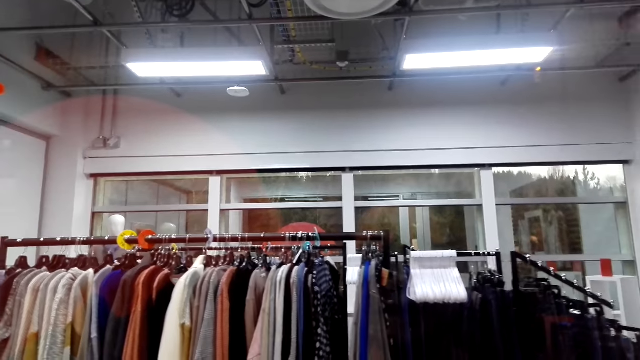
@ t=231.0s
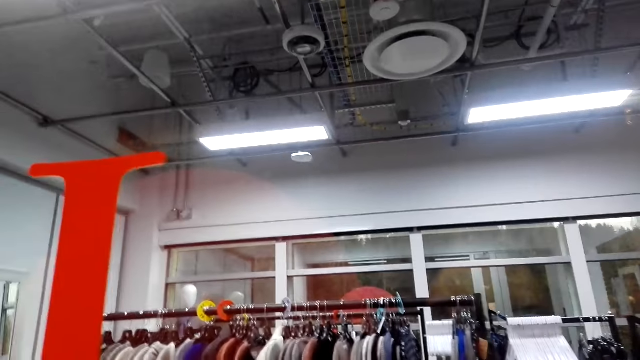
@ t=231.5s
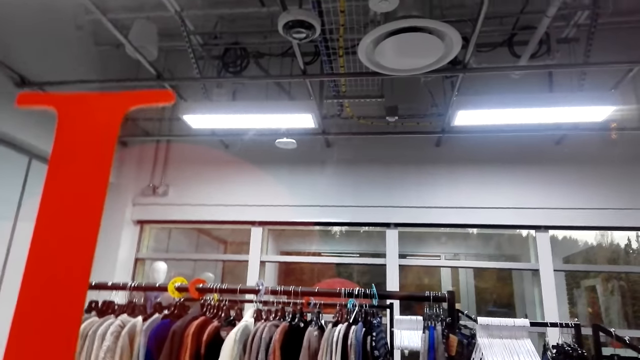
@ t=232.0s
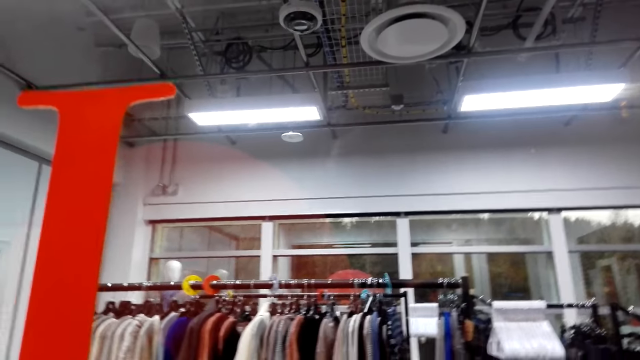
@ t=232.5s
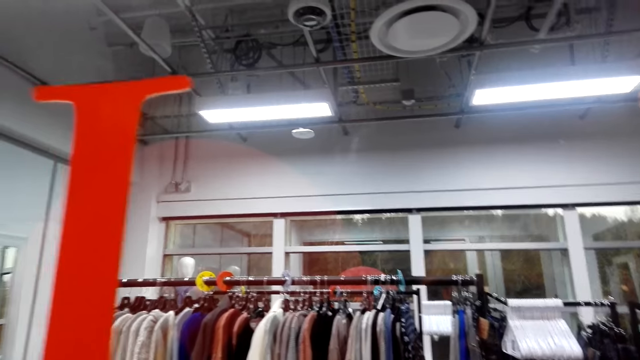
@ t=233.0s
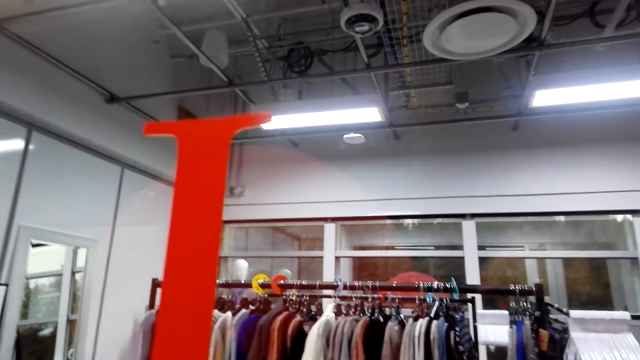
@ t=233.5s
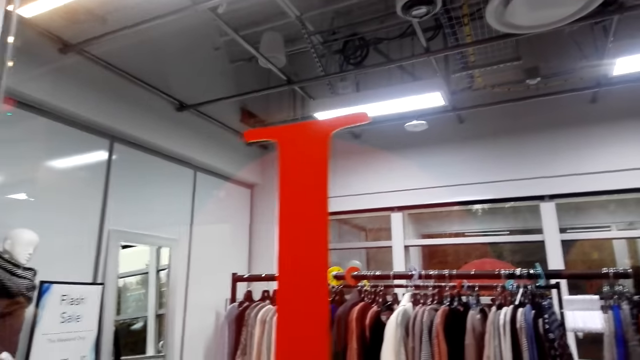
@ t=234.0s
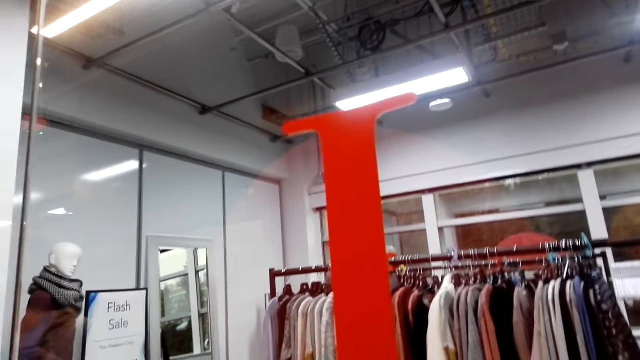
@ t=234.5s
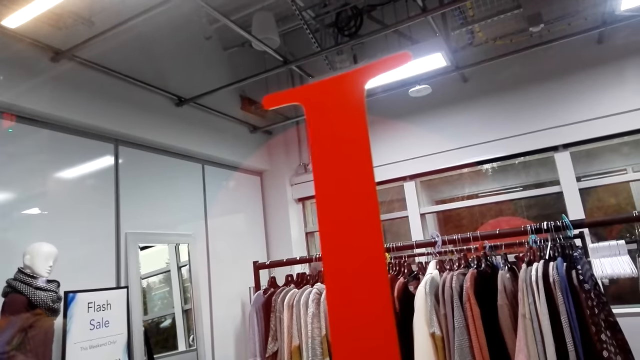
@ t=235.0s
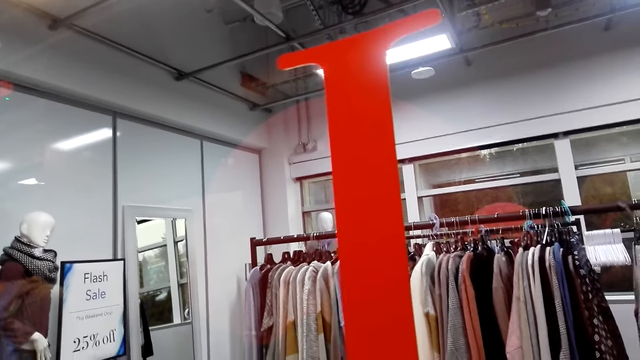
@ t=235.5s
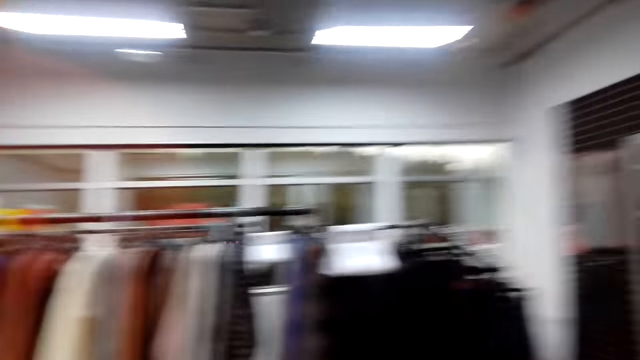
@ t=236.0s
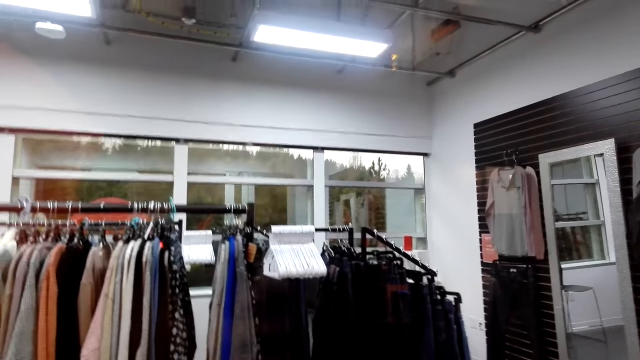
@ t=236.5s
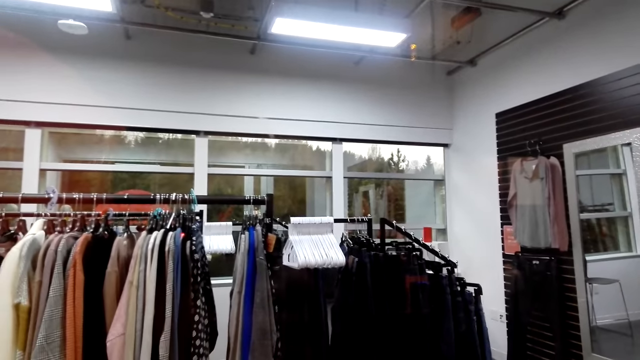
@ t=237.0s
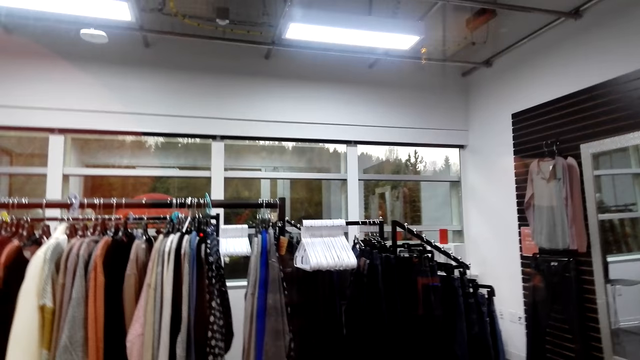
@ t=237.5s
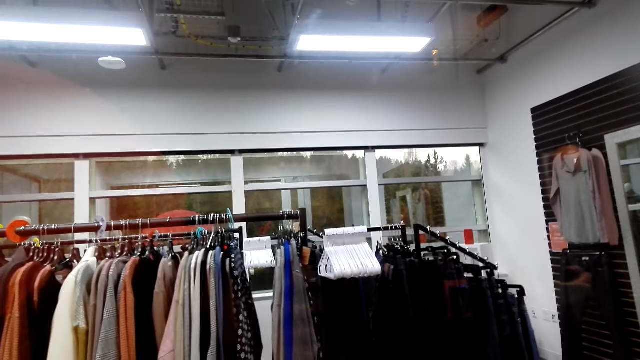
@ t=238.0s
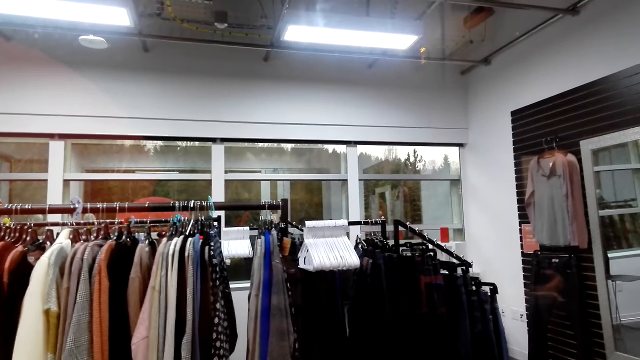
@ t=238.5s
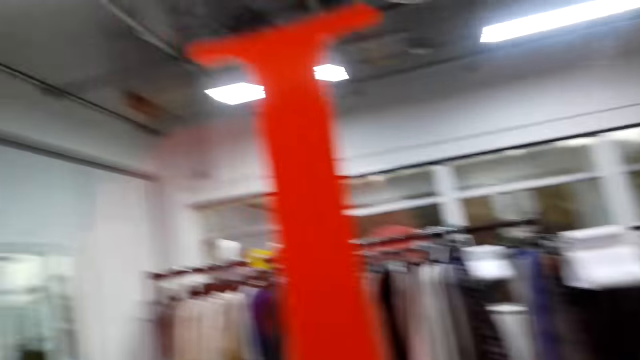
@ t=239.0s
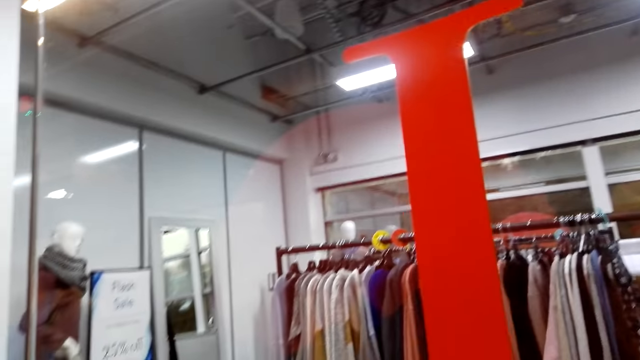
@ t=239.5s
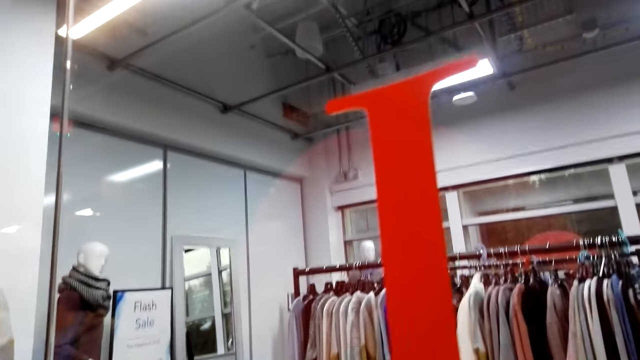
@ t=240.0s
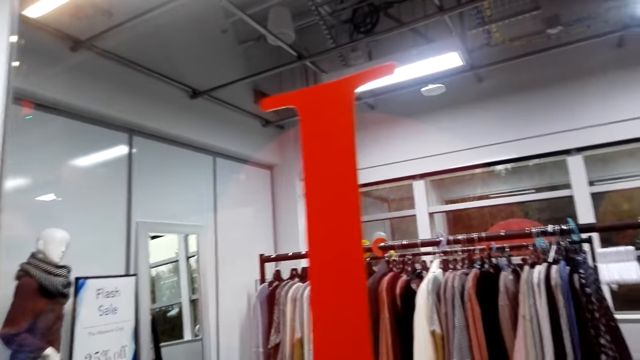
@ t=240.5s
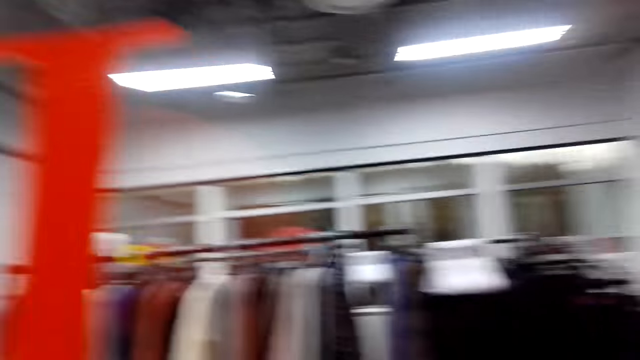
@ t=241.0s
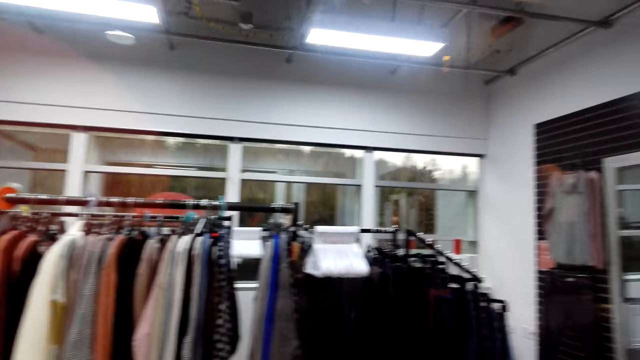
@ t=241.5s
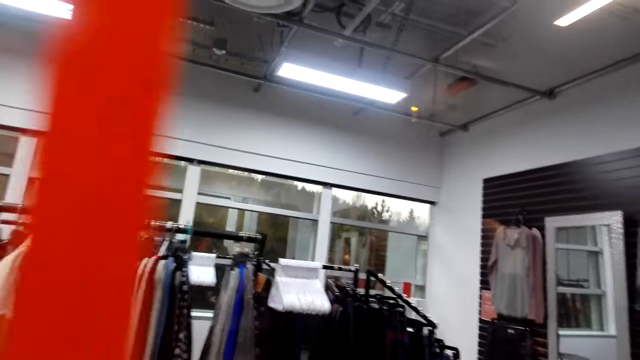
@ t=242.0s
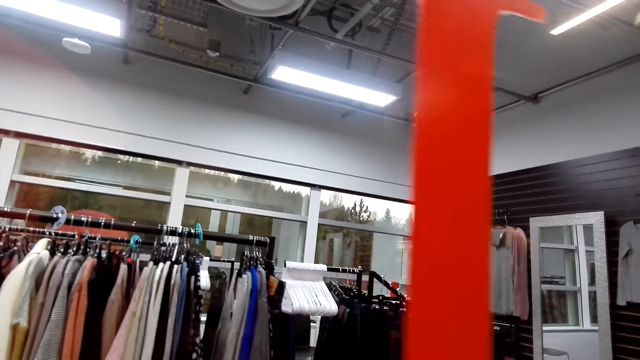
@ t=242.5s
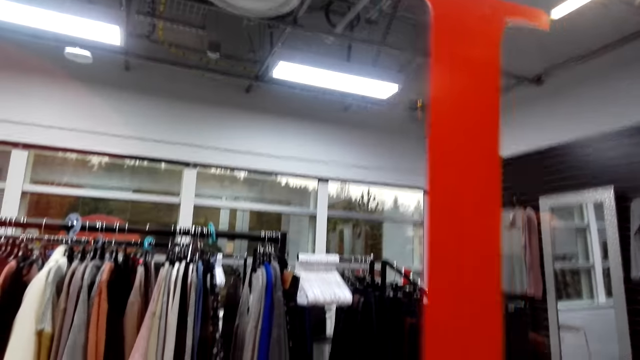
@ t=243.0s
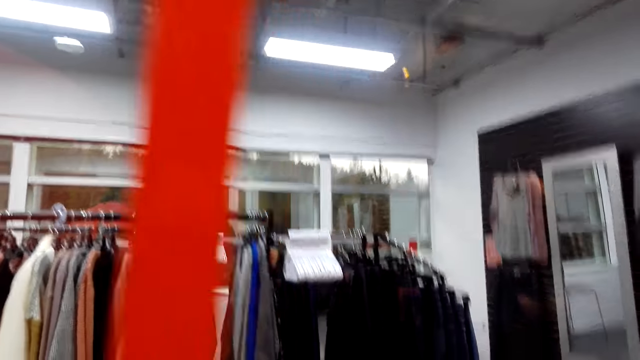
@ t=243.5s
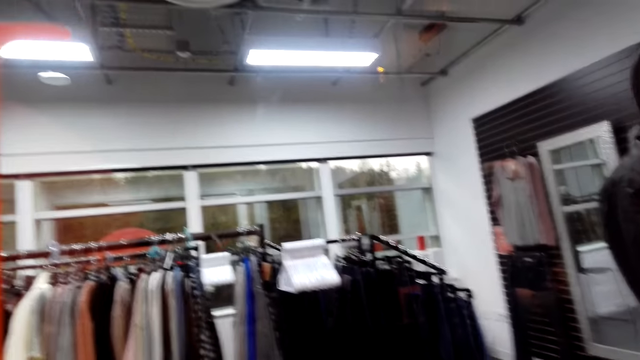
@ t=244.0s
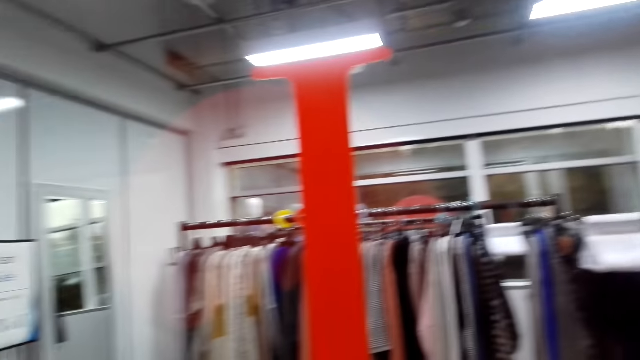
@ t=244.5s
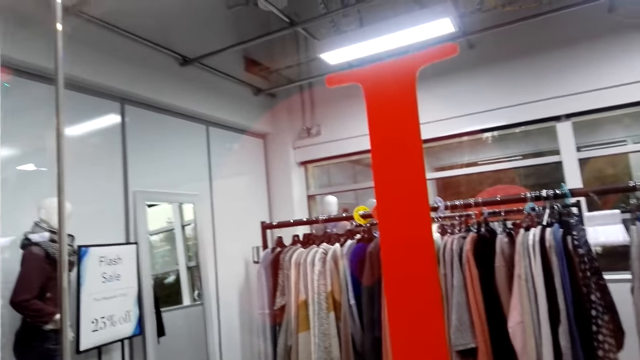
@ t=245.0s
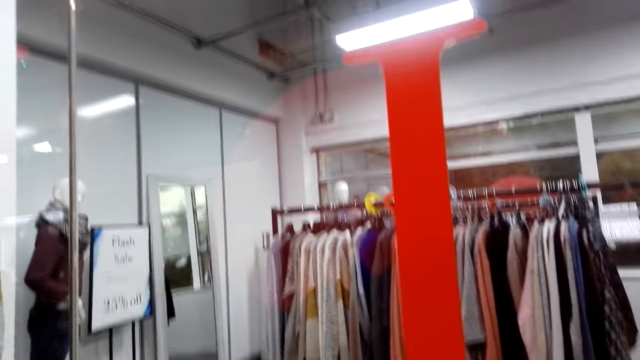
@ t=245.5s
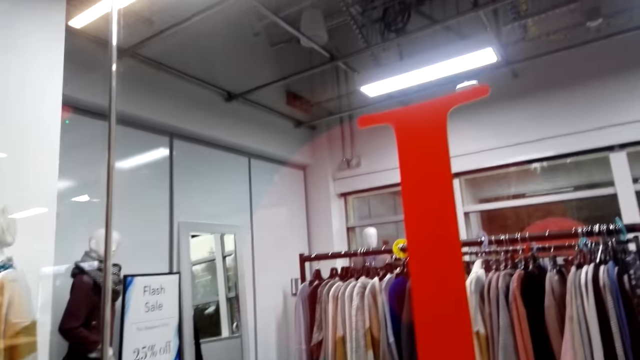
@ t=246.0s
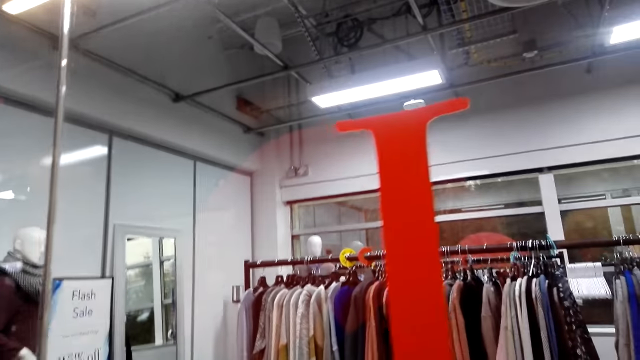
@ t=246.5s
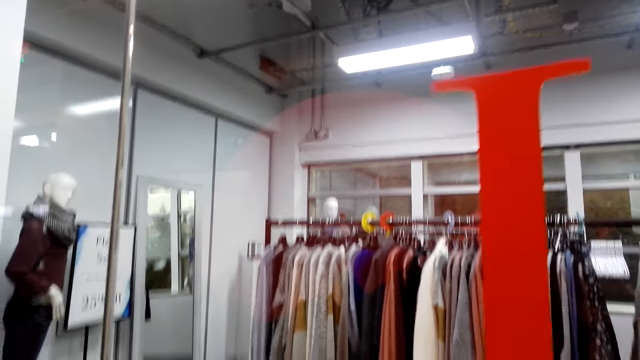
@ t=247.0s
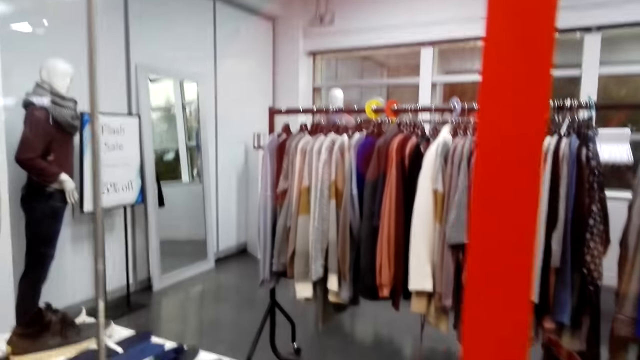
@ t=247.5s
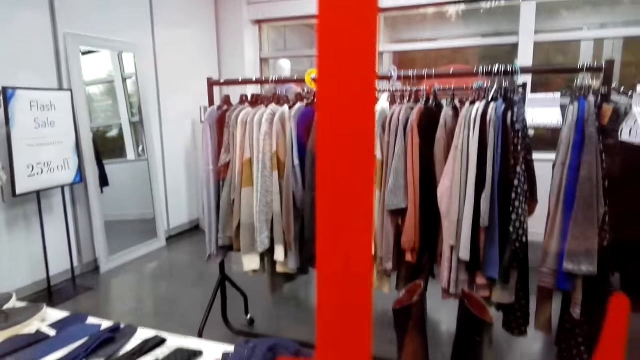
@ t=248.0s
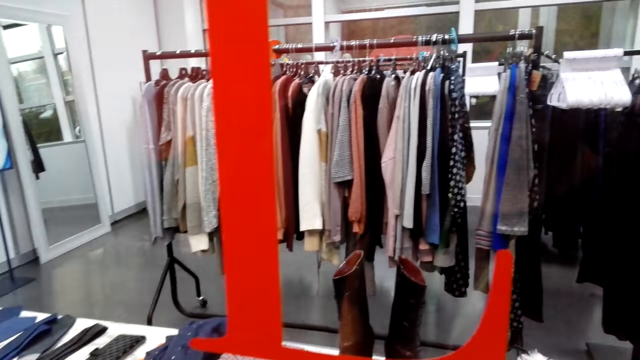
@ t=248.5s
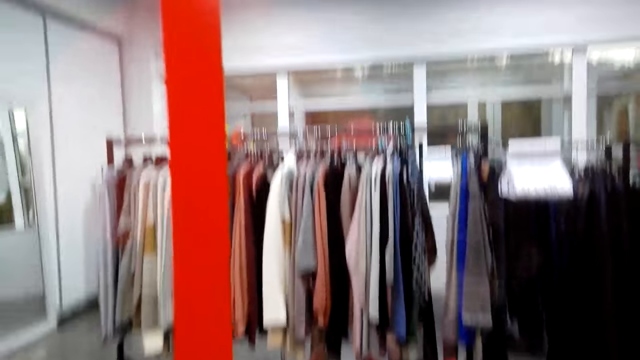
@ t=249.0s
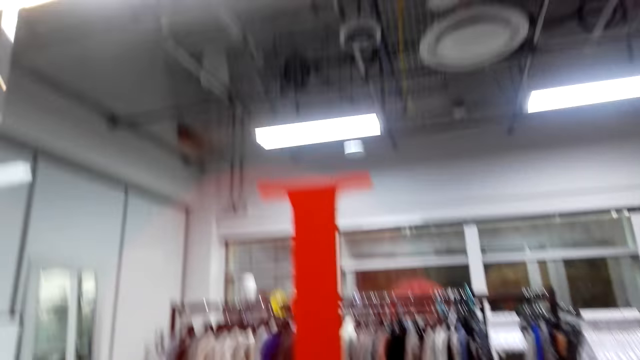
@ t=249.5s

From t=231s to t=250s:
The camera wearer looks around the clothes shop. They talk to a woman.
